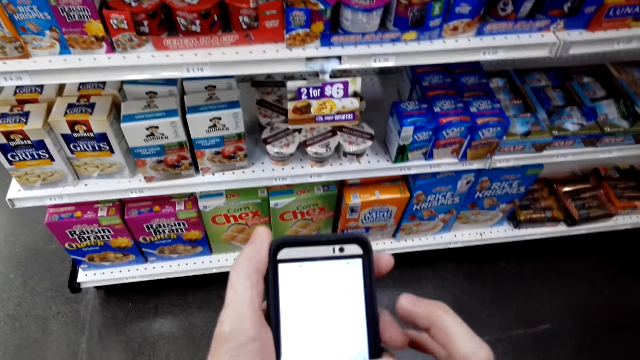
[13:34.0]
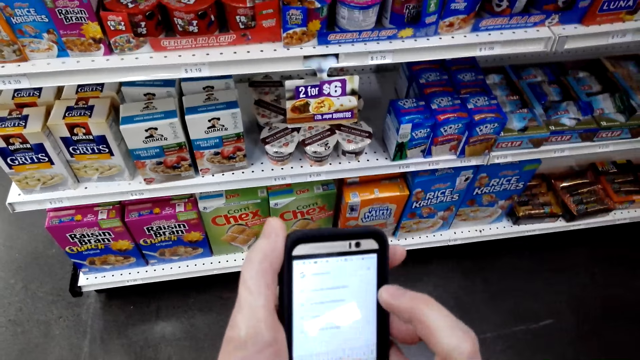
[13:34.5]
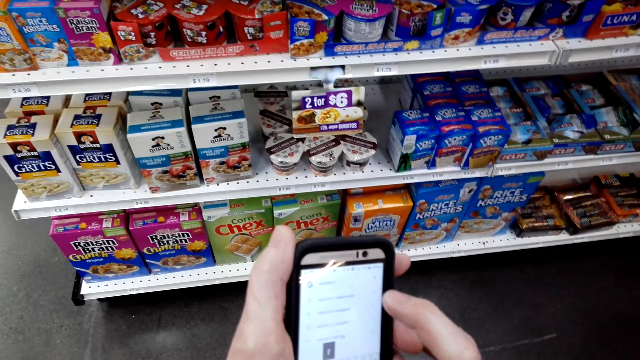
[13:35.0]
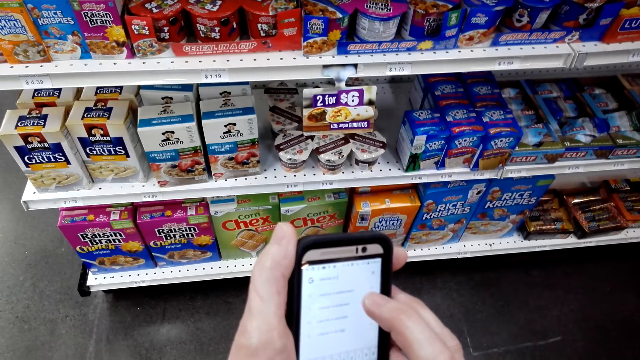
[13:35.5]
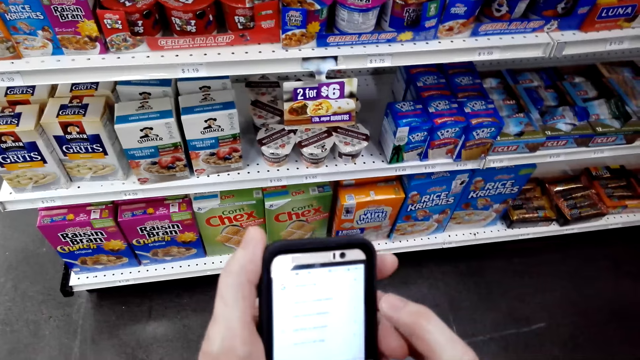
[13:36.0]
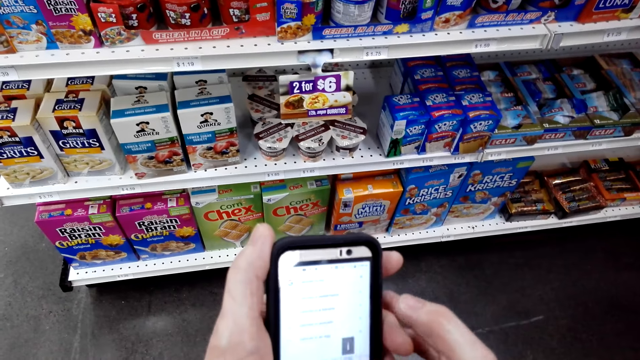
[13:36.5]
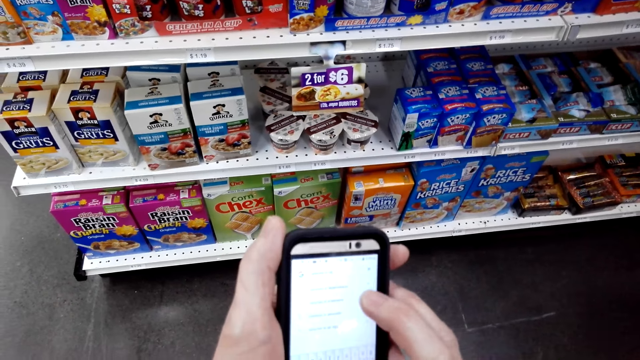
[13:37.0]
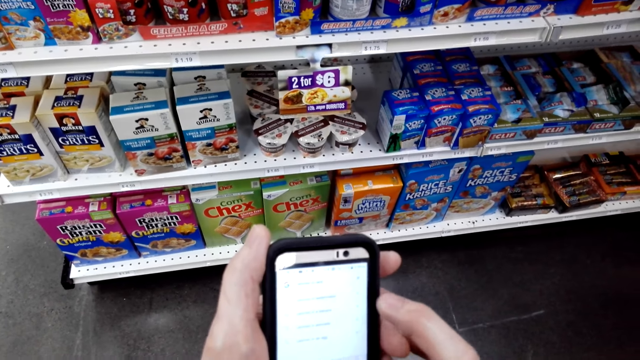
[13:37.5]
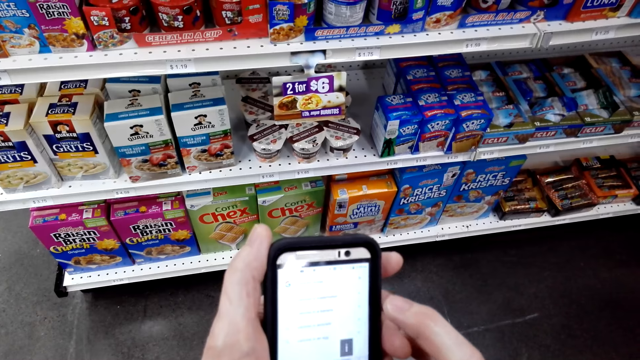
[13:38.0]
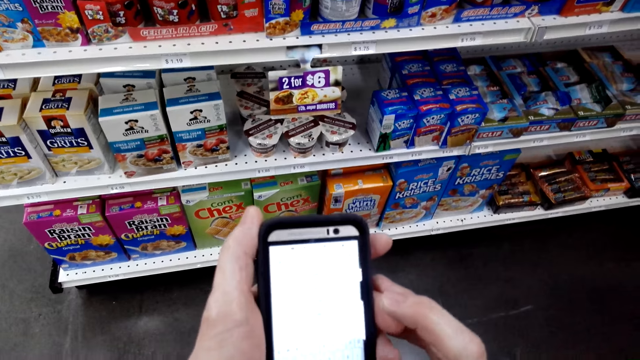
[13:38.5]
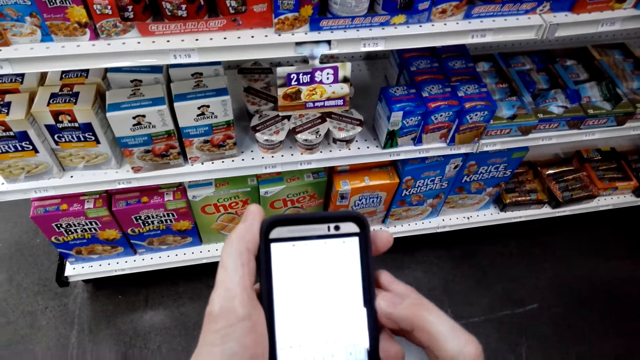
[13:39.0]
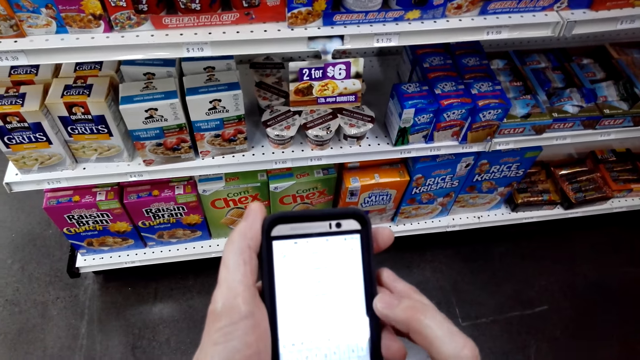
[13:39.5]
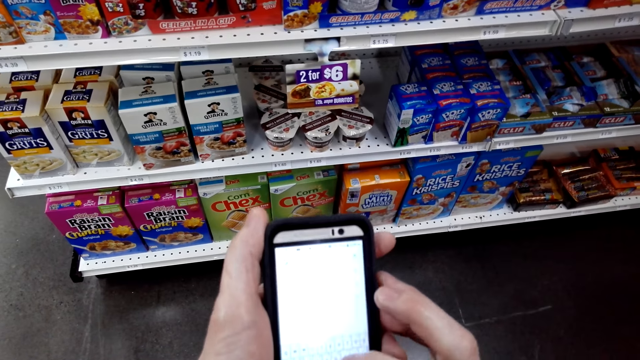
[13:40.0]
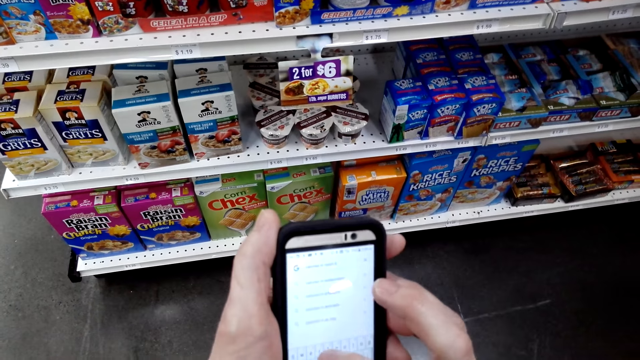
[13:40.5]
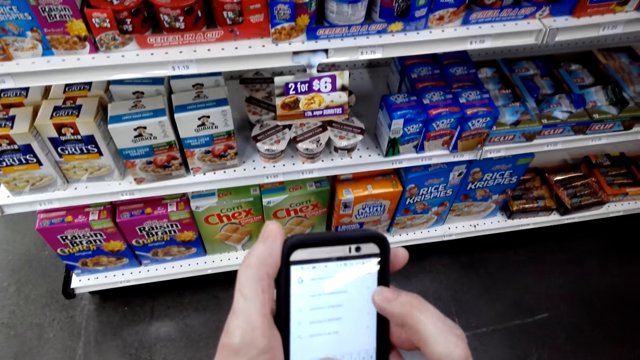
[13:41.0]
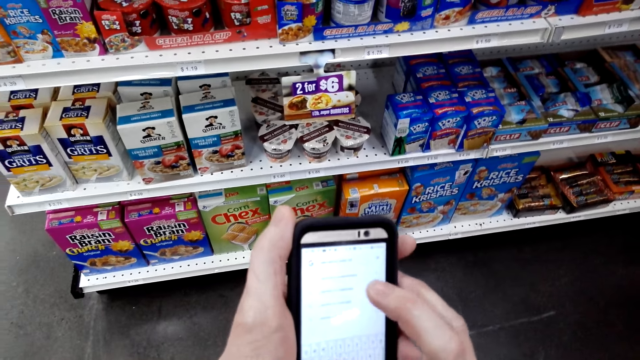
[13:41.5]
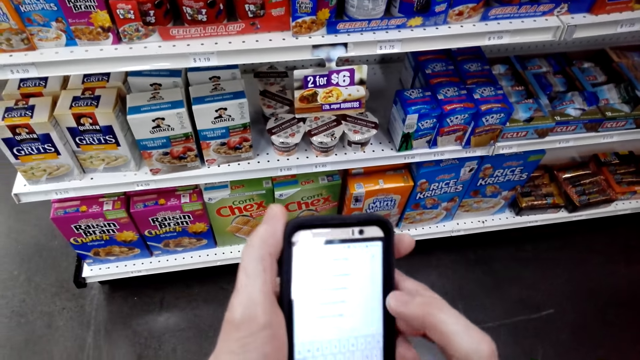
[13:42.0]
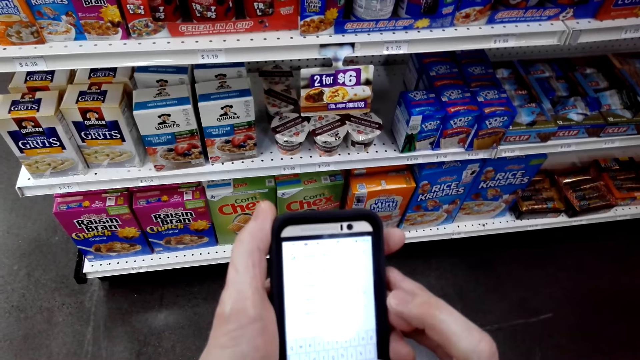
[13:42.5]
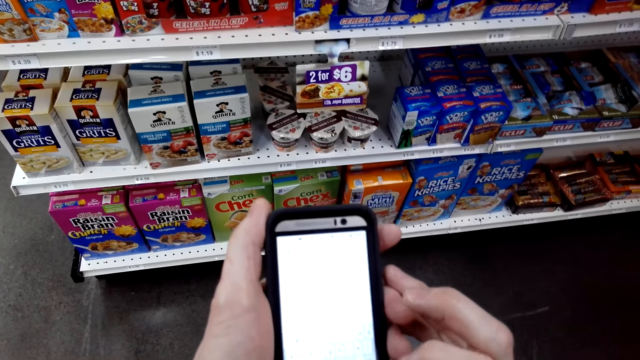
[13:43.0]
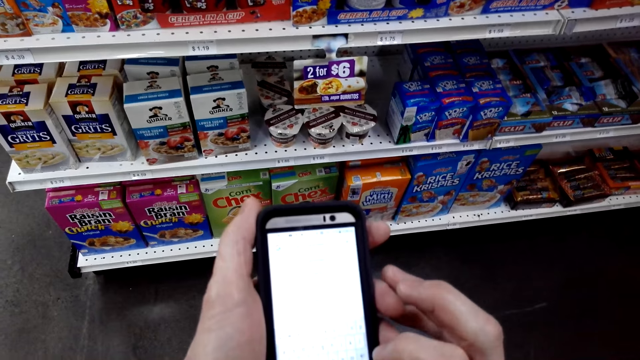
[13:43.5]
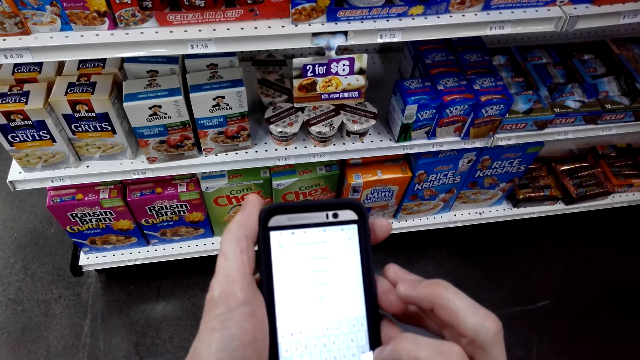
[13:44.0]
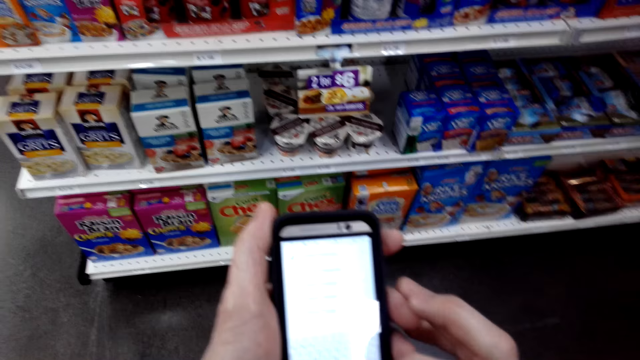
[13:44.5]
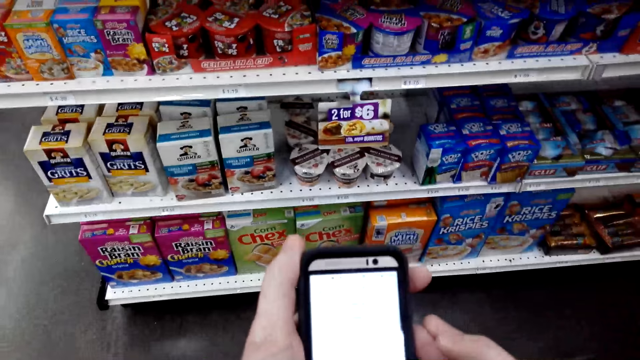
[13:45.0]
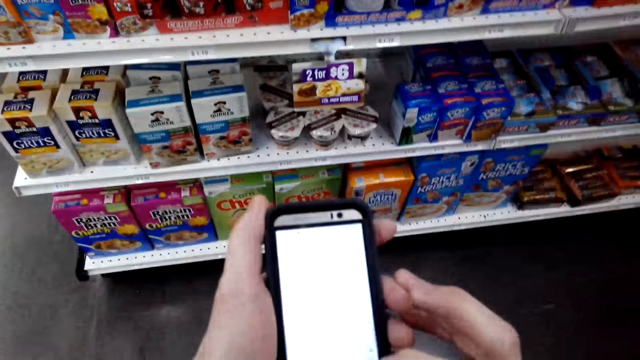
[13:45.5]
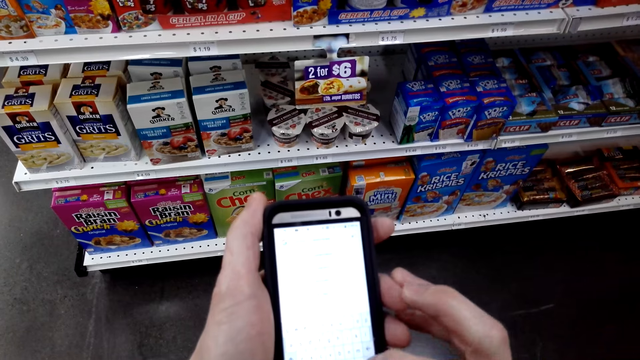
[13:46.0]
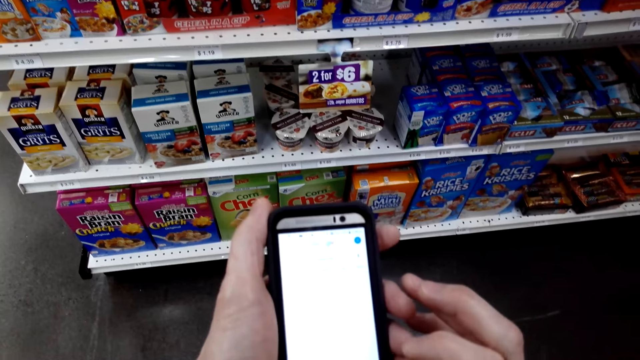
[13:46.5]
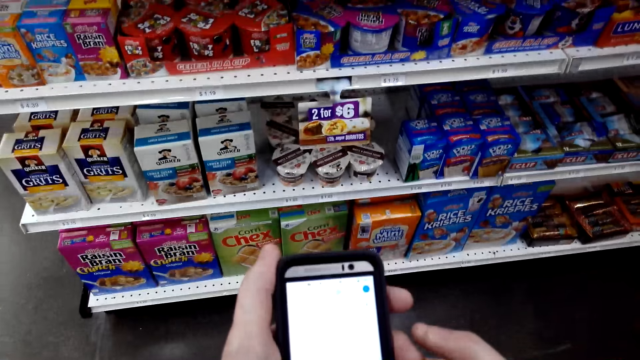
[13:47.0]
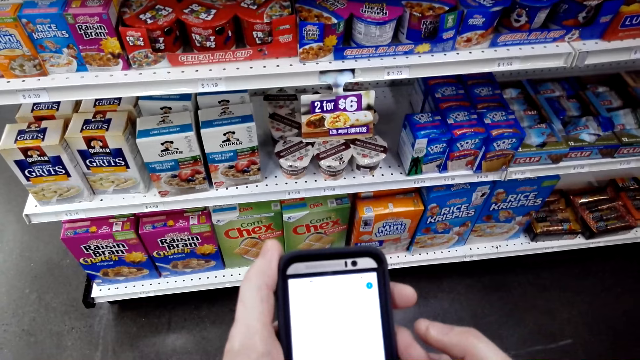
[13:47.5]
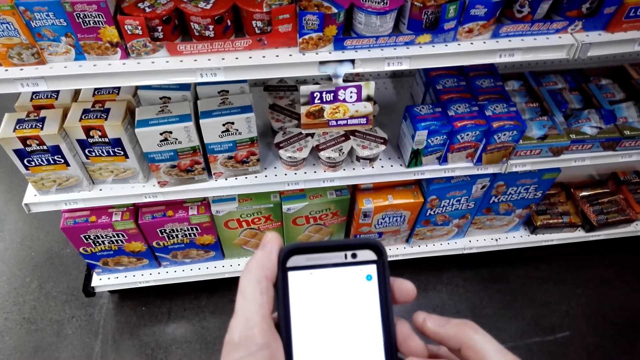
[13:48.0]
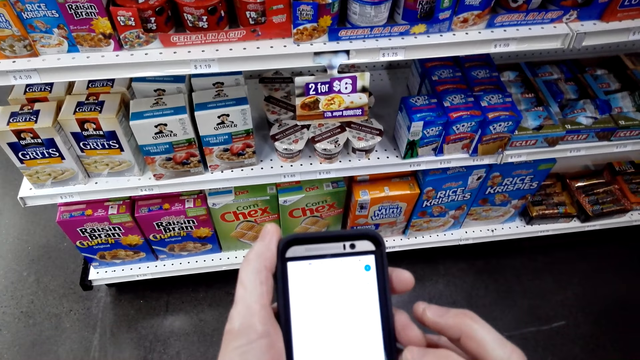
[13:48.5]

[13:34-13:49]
The camera wearer stares at a phone.

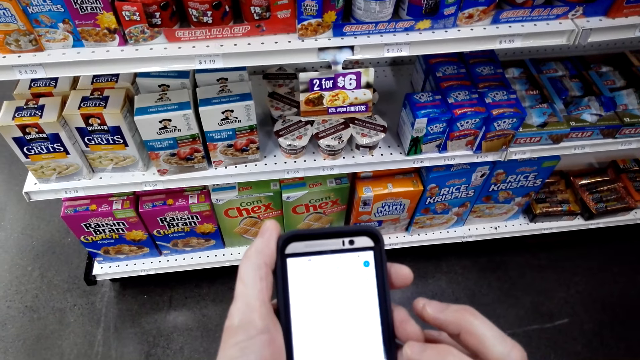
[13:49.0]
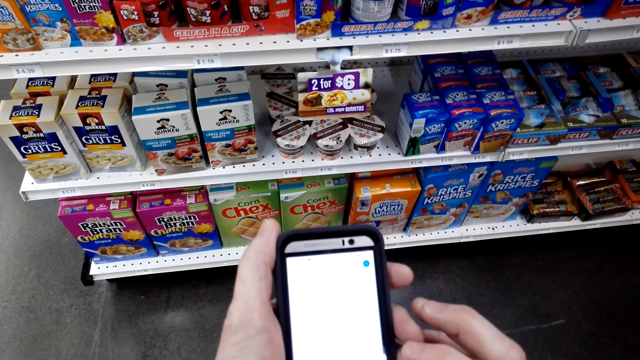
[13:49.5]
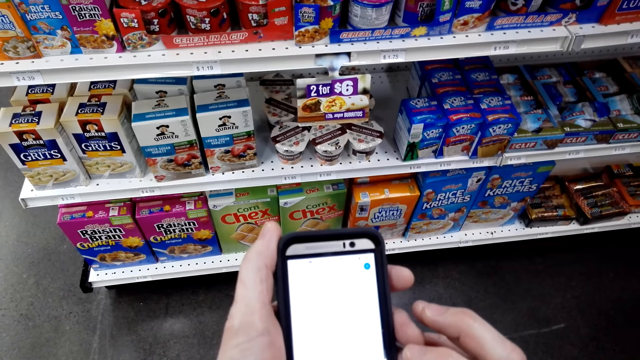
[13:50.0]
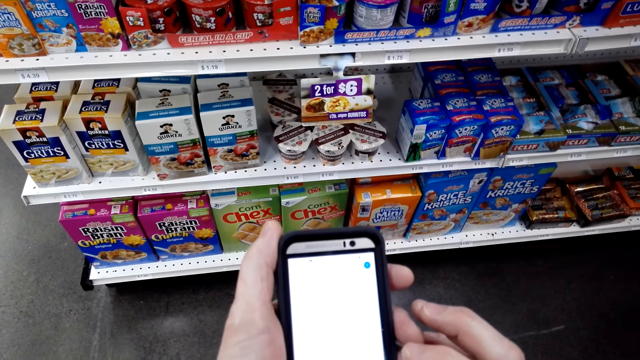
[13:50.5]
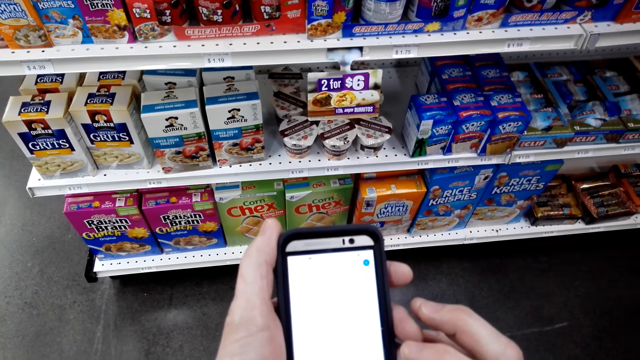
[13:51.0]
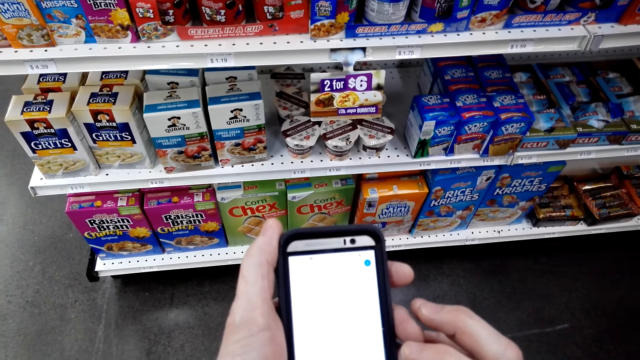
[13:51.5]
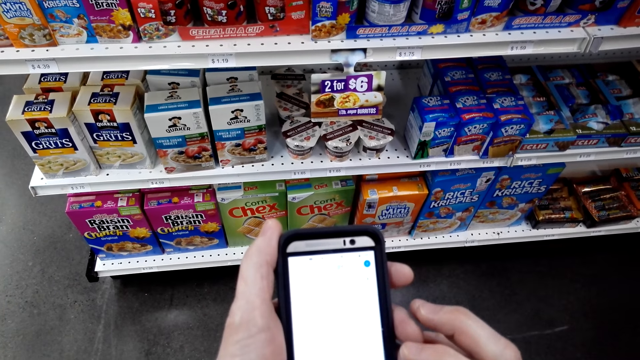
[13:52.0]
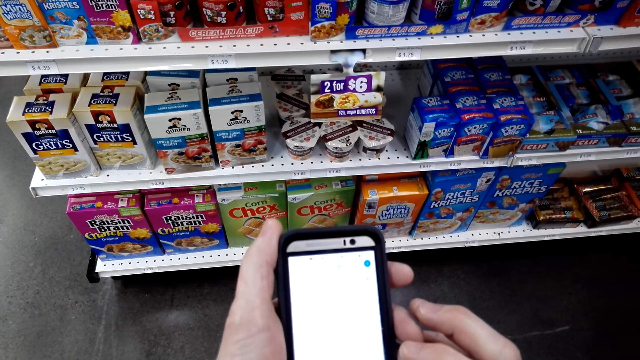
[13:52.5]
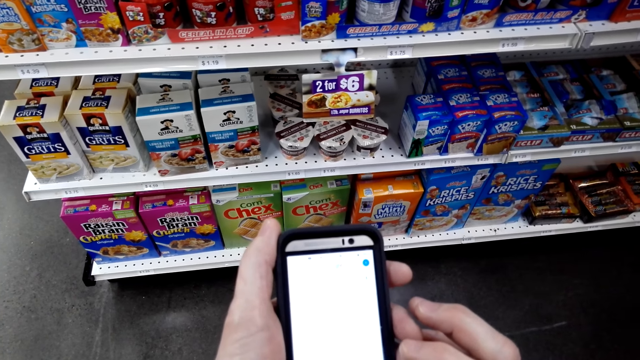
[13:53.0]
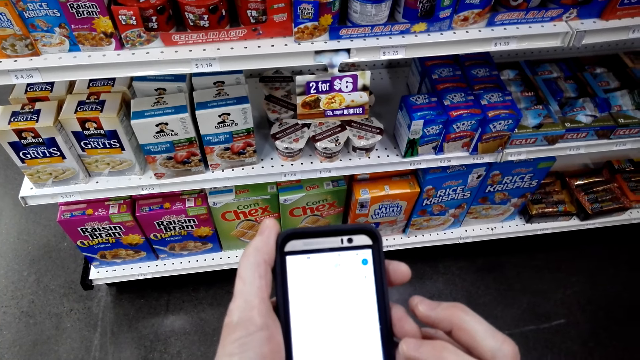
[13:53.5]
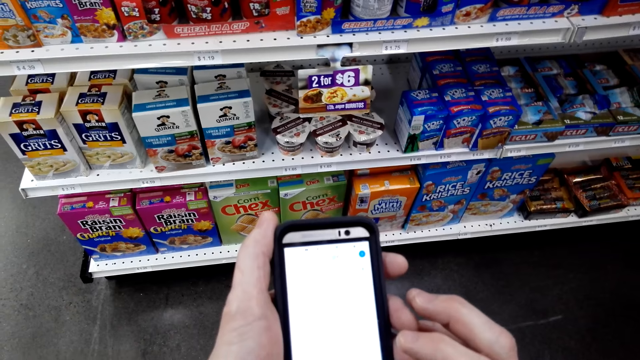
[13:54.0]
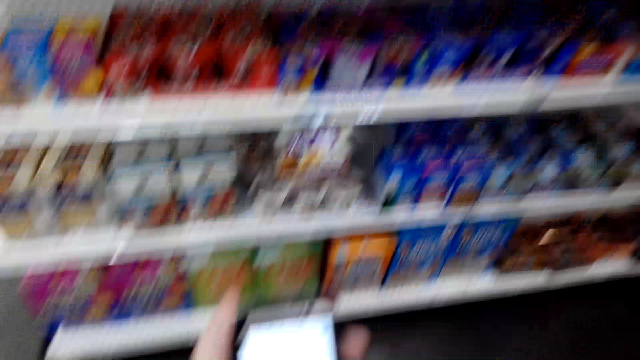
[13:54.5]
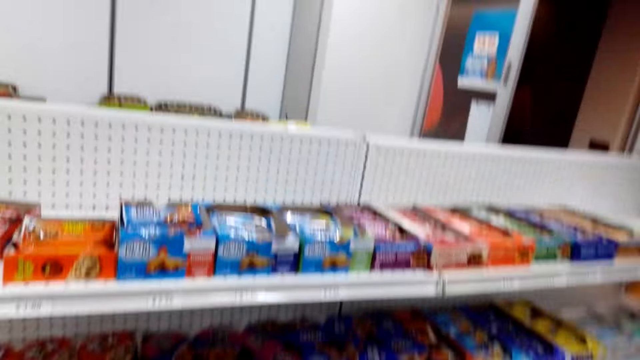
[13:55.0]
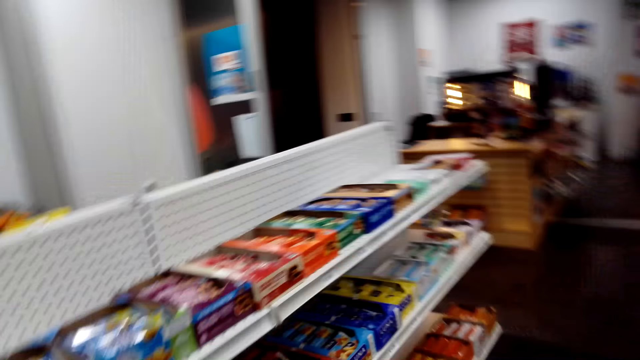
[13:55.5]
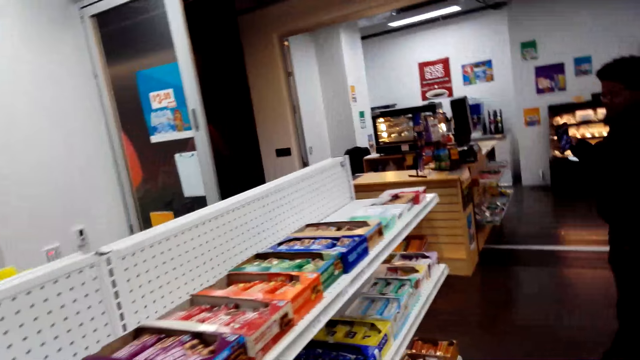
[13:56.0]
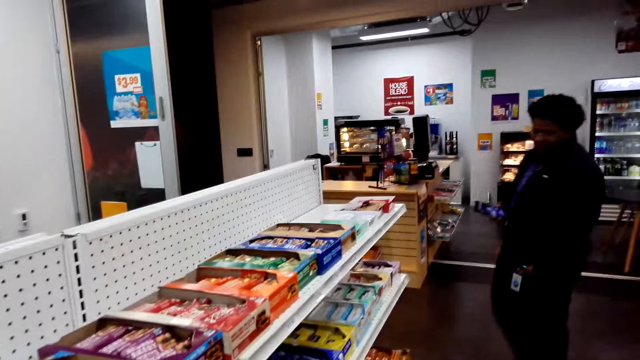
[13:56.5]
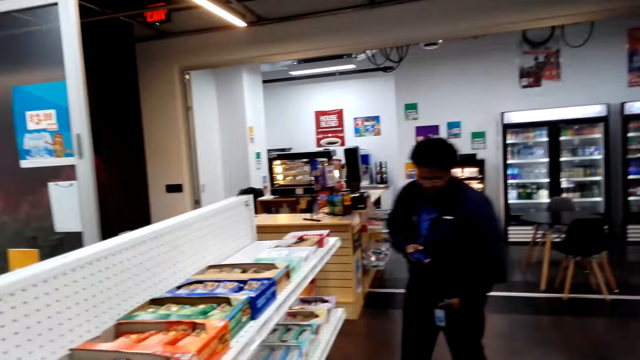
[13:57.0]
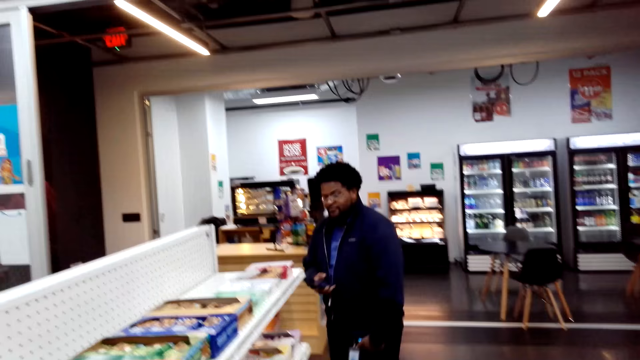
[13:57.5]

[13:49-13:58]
The camera wearer looks at the shelves. They converse with a man. They look at the man.
